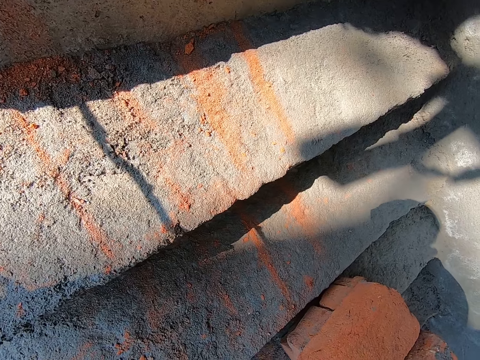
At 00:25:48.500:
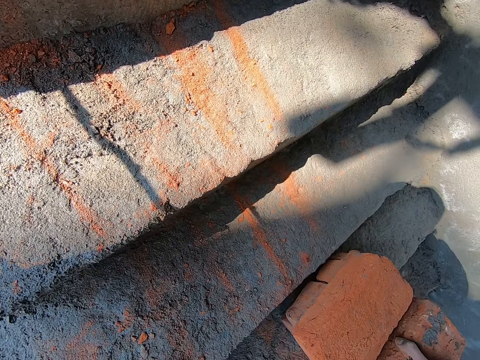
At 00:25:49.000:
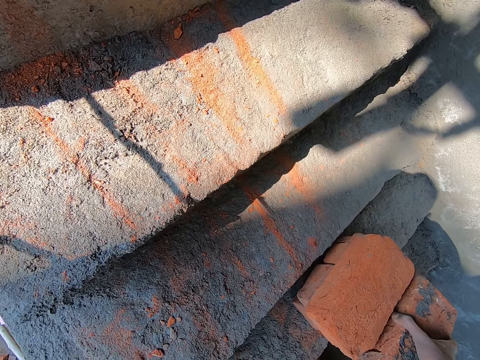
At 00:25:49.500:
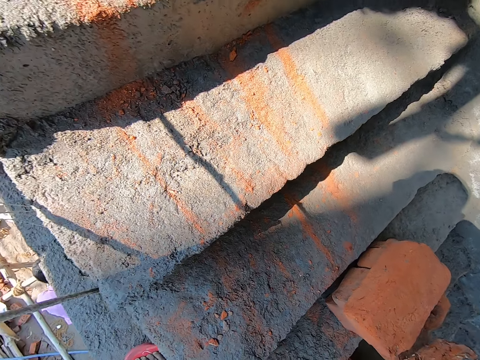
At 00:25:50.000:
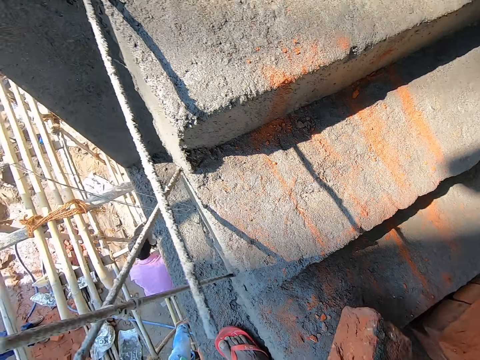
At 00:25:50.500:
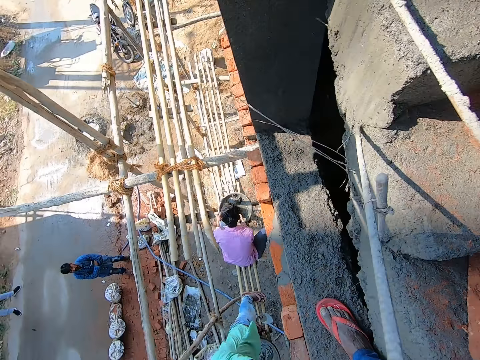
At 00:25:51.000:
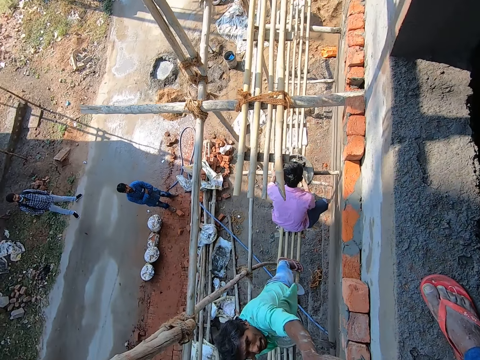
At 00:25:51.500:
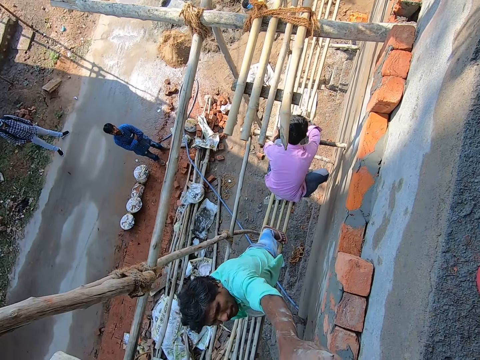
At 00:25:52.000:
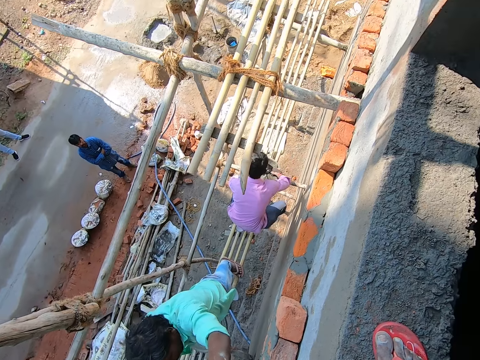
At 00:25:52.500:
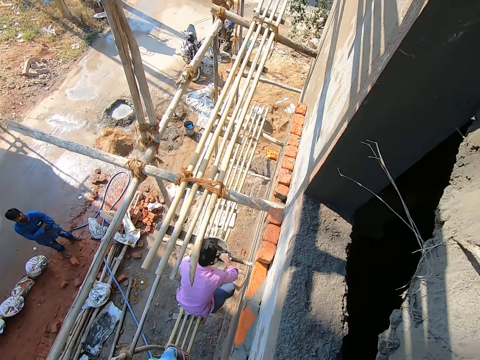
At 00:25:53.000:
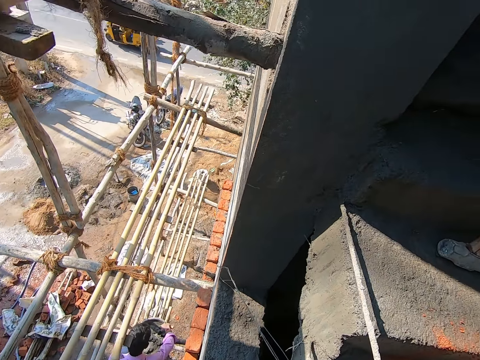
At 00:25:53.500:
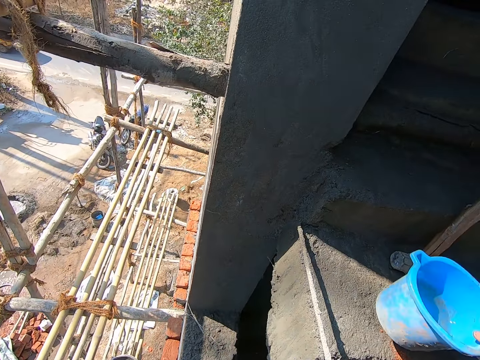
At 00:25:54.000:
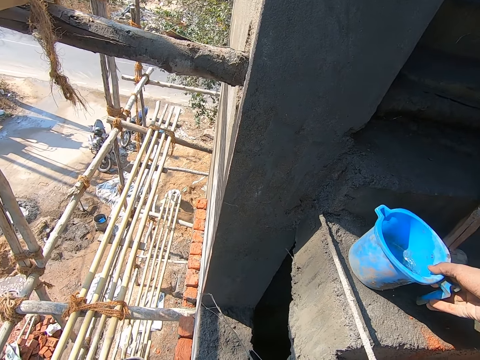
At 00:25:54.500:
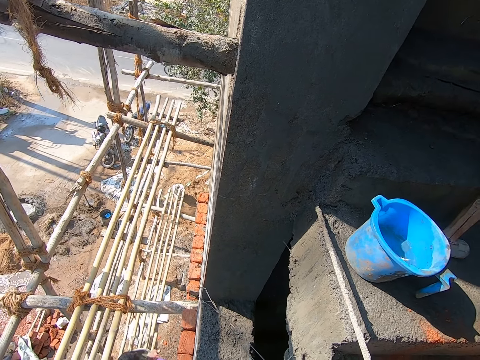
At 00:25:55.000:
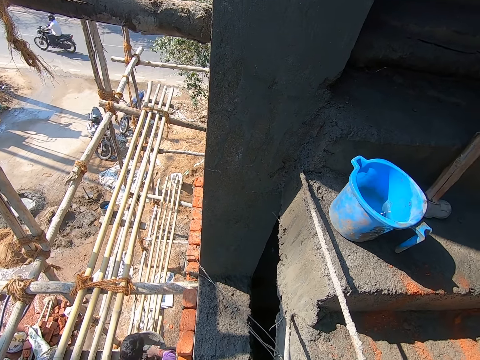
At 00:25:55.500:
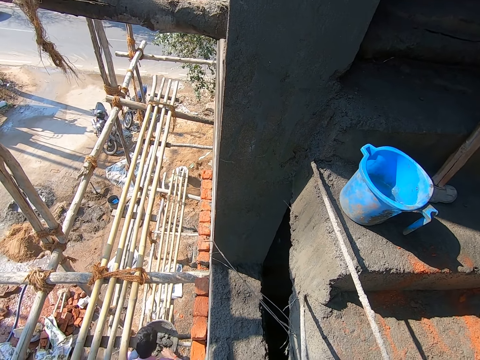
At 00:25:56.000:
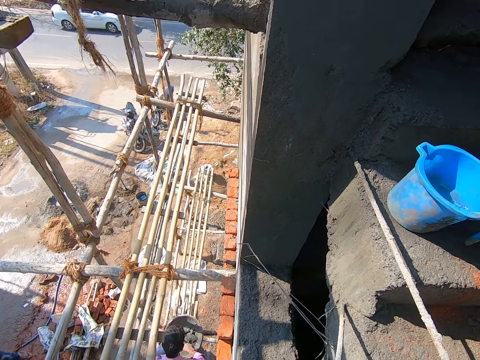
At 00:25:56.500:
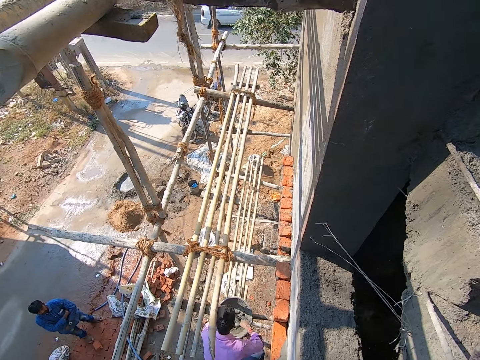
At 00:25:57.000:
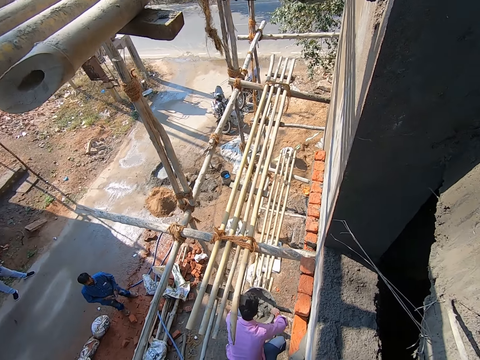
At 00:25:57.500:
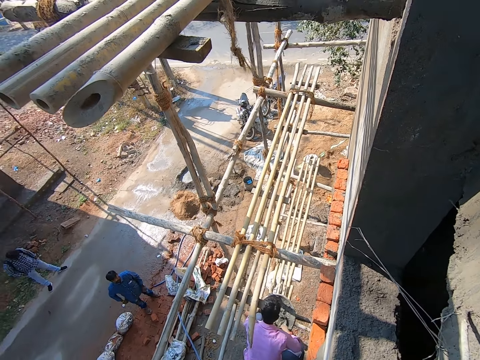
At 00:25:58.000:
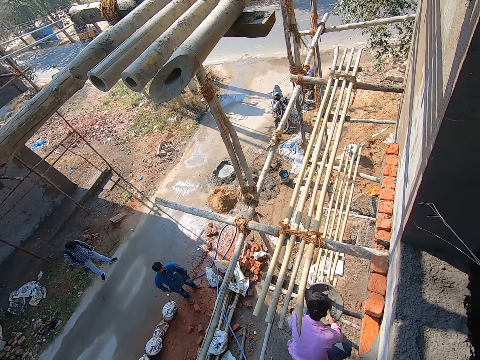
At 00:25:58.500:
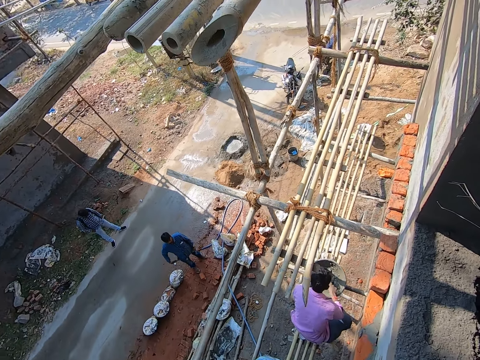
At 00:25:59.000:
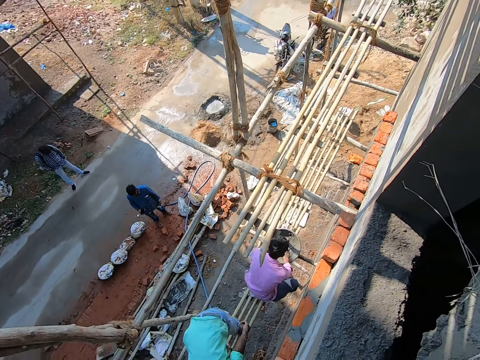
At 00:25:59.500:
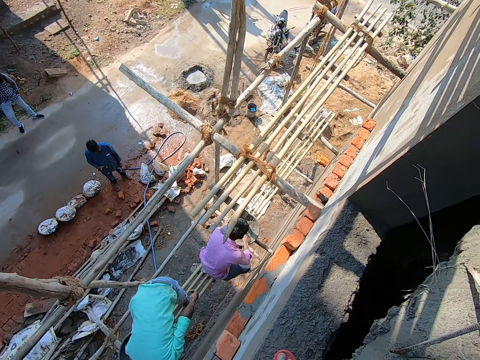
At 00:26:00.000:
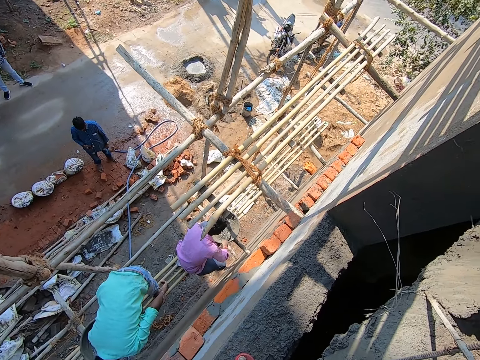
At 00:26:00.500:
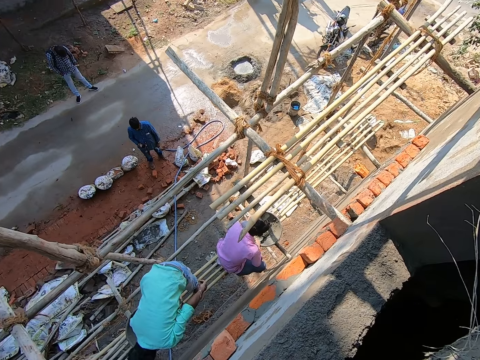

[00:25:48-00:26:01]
The camera wearer picks a brick on the stairs with his right hand. He drops the brick on the stairs with his right hand. A man aligns the cement on the bricks. The camera wearer receives the cup or jug from the man with his left hand. Another man mixes cement. The camera wearer holds the jug of water. He drops the cup on the stairs with his right hand. He looks around the construction site. A man mixes mortar in a pan with a trowel in his right hand.

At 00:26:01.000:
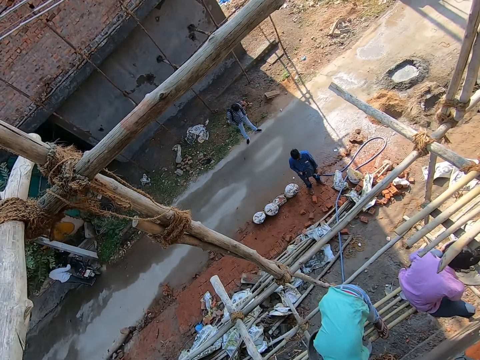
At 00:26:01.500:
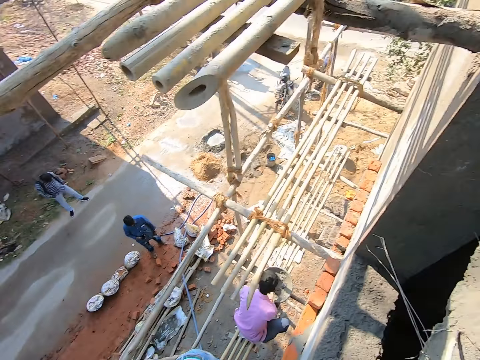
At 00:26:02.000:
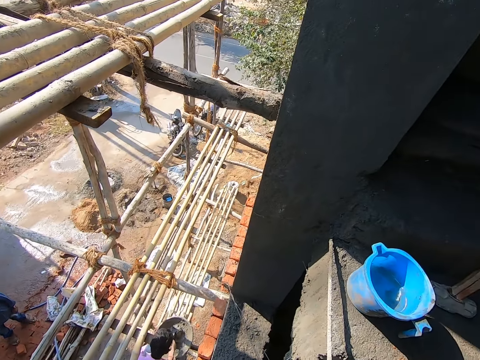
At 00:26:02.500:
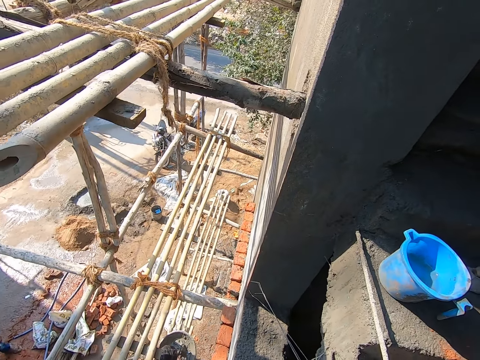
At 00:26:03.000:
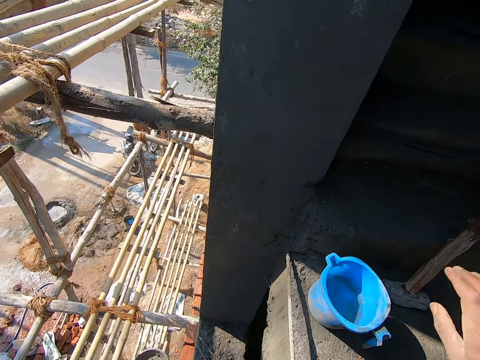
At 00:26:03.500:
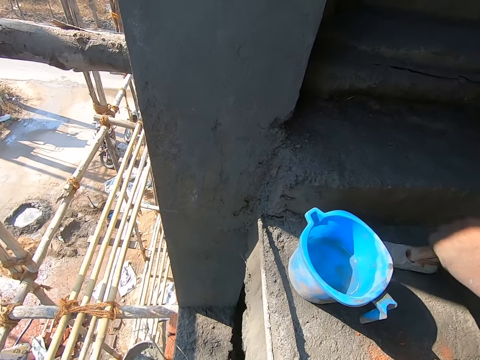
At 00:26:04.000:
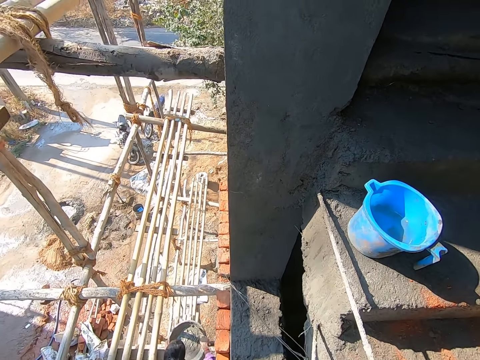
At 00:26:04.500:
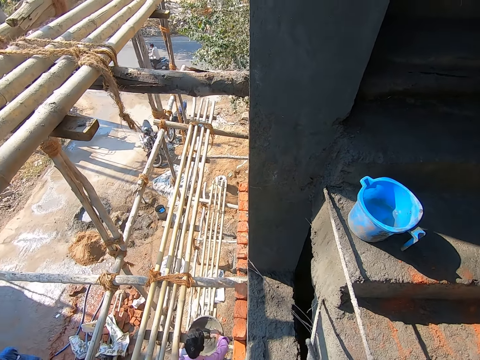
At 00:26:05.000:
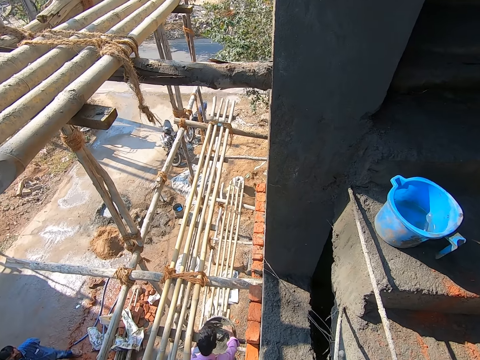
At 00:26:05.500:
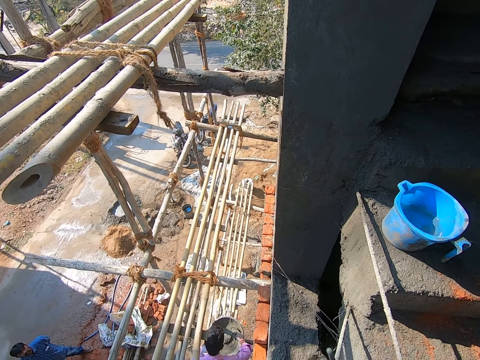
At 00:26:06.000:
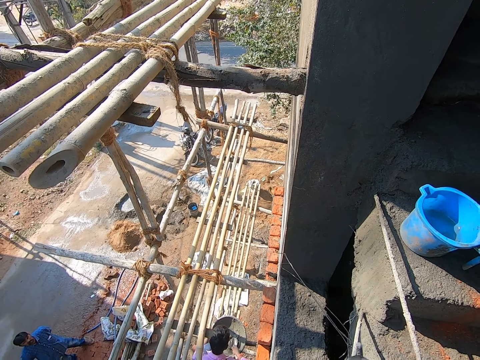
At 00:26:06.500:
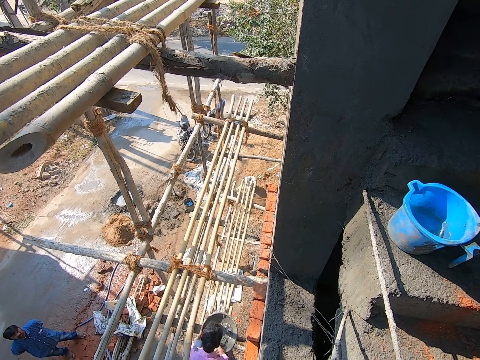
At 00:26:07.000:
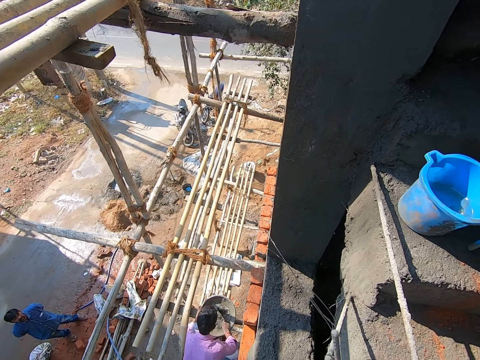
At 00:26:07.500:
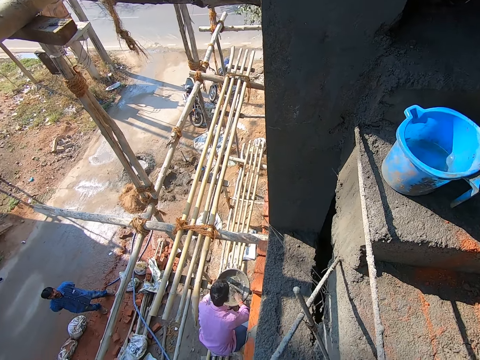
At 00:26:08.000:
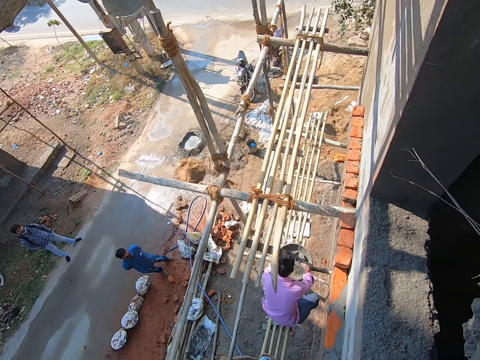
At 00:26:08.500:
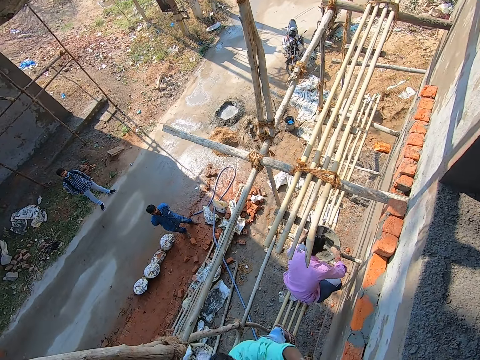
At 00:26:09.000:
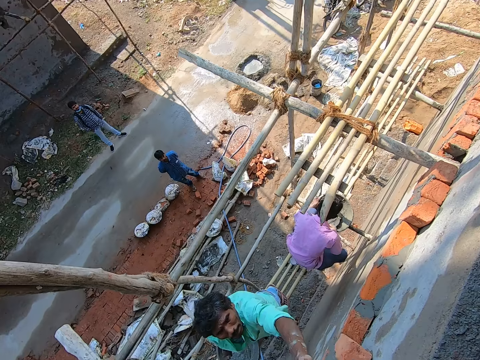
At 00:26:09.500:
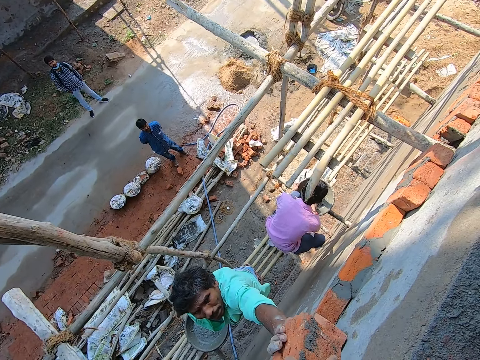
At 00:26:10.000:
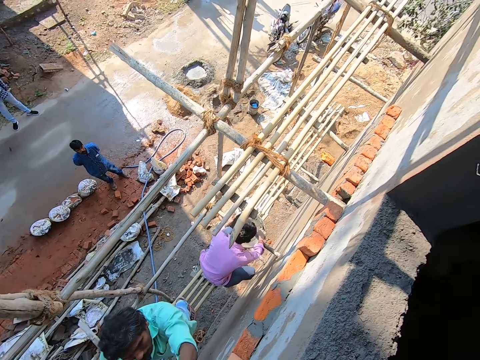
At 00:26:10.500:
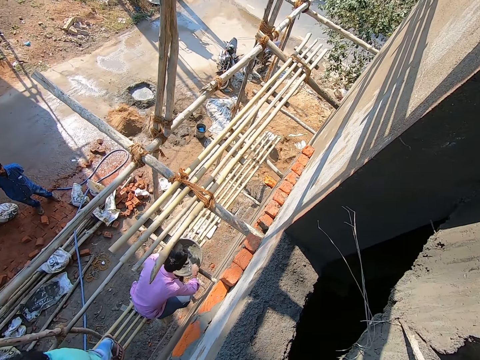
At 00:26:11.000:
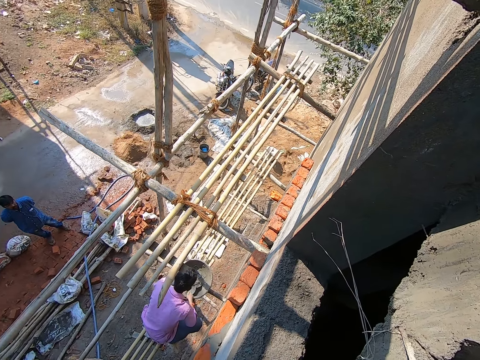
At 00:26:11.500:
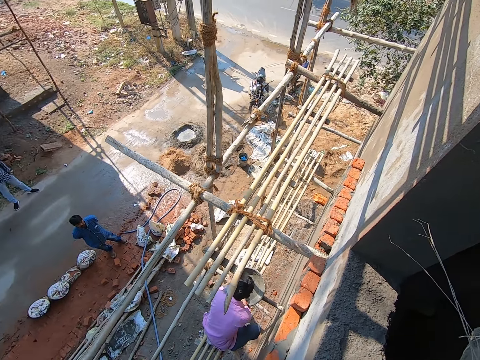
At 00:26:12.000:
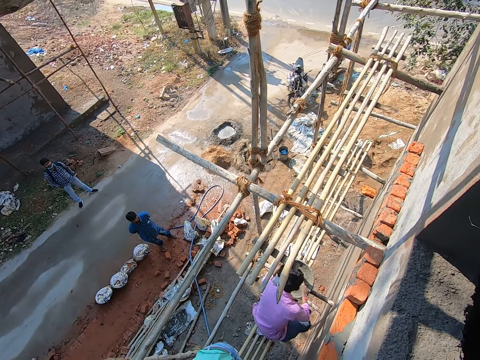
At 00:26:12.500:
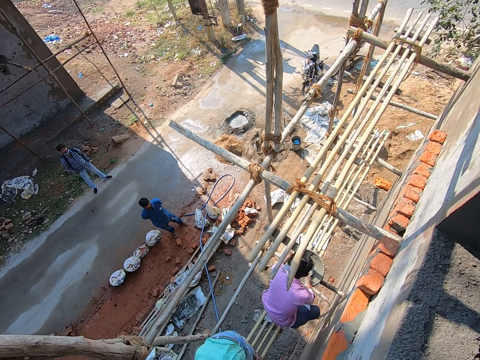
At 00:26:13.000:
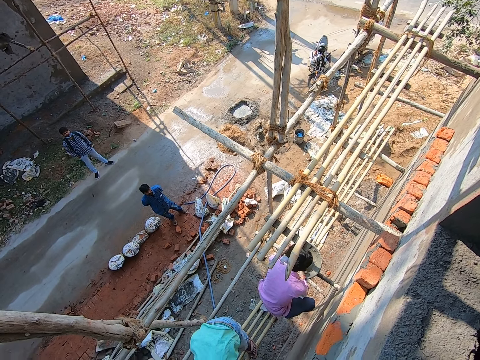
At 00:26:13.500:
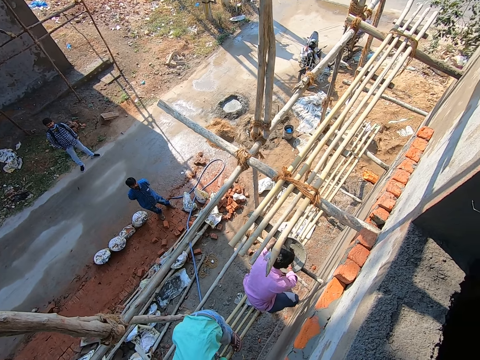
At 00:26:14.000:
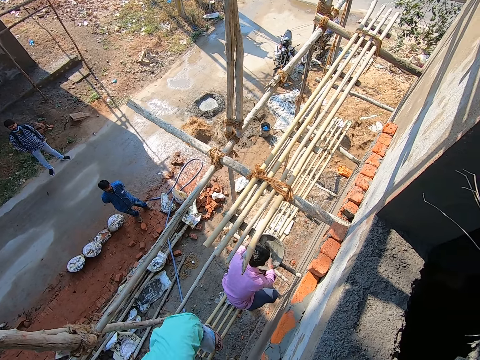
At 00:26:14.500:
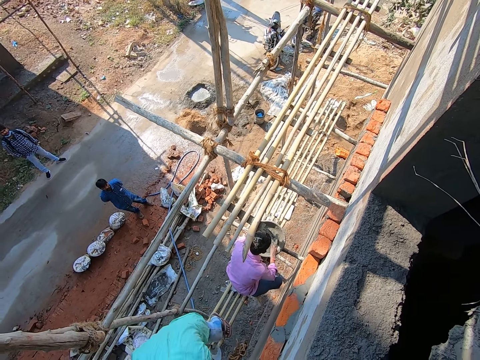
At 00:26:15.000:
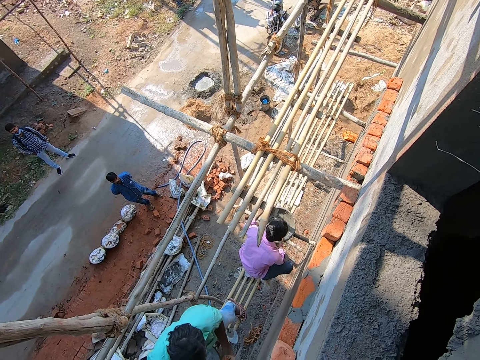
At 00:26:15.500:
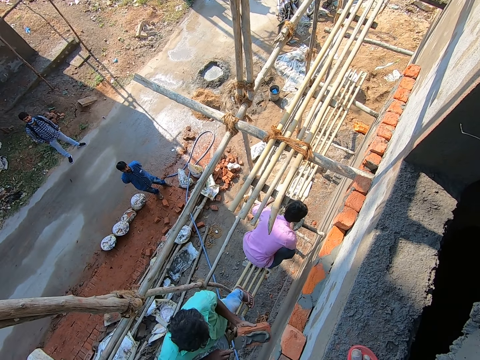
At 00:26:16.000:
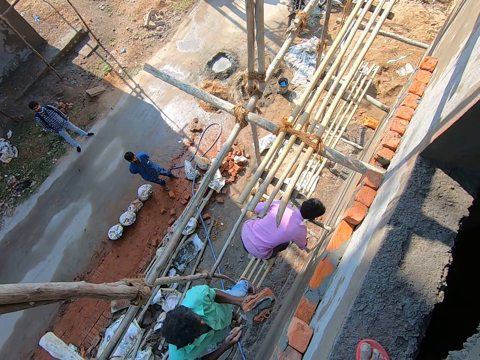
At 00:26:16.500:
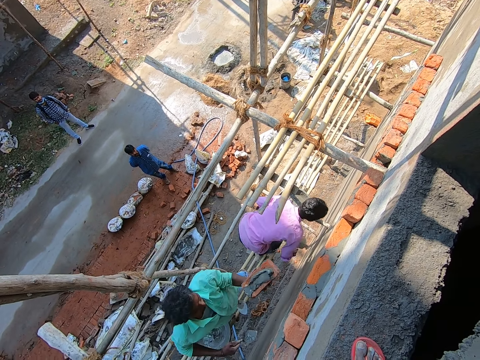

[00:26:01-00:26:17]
The camera wearer picks a hammer on the stairs with his right hand. He hammers an iron rod on the wall with his right hand. A man converses with the camera wearer. Another man mixes cement. The first man receives a brick from the camera wearer with his left hand. The camera wearer converses with the first man. The other man mixes cement. The camera wearer looks around the construction site. The first man applies mortar on the brick with his right hand.
